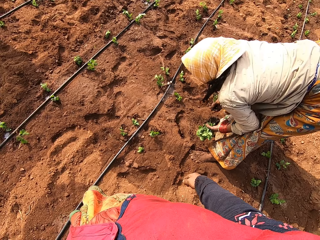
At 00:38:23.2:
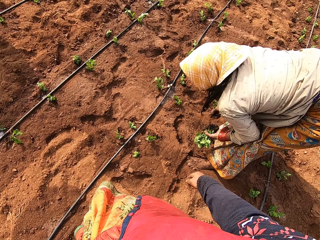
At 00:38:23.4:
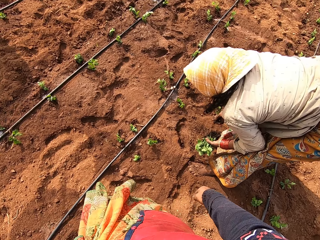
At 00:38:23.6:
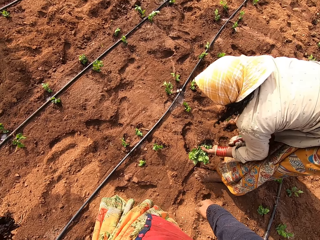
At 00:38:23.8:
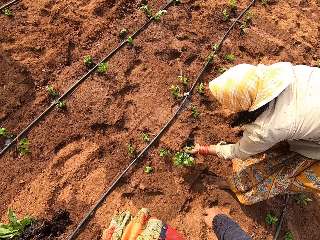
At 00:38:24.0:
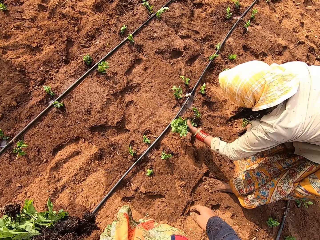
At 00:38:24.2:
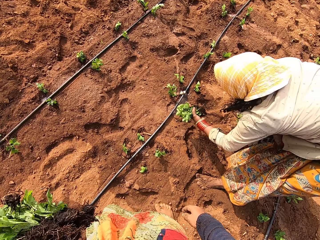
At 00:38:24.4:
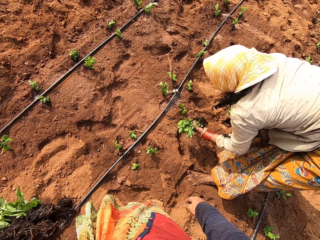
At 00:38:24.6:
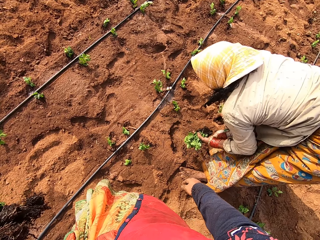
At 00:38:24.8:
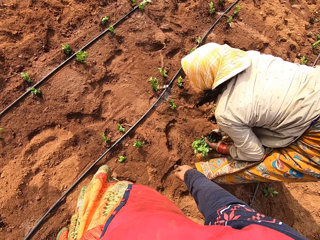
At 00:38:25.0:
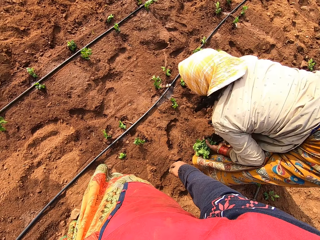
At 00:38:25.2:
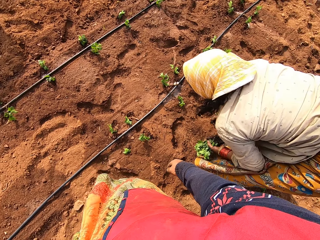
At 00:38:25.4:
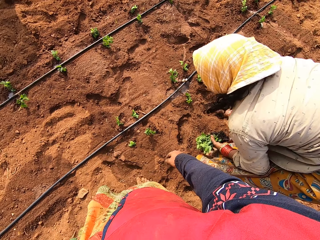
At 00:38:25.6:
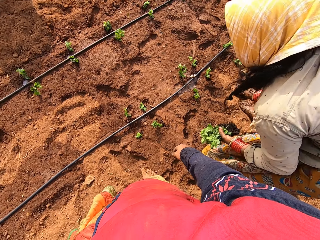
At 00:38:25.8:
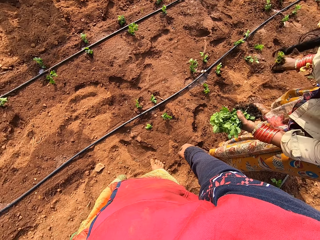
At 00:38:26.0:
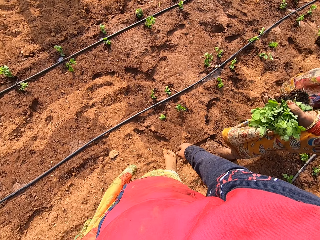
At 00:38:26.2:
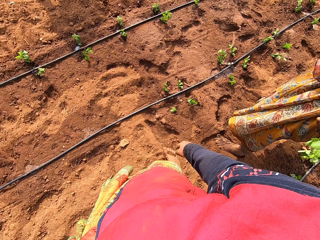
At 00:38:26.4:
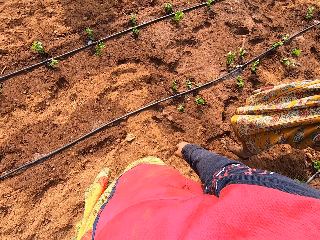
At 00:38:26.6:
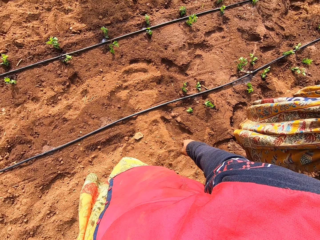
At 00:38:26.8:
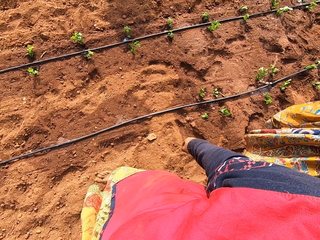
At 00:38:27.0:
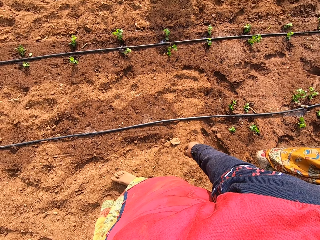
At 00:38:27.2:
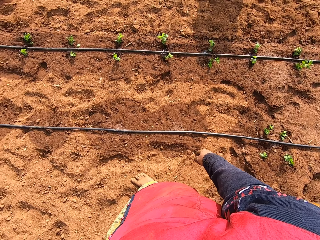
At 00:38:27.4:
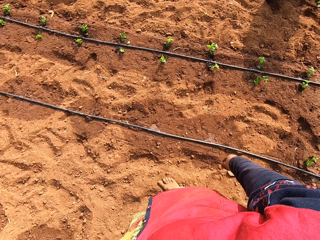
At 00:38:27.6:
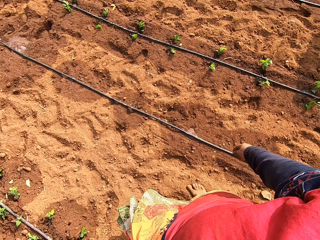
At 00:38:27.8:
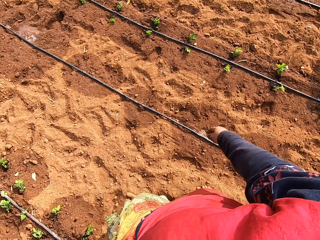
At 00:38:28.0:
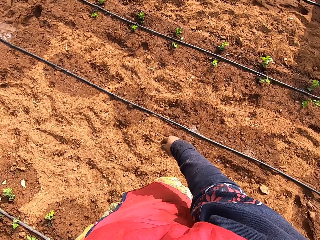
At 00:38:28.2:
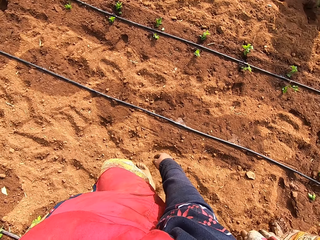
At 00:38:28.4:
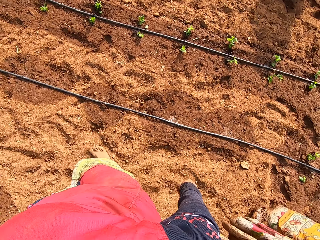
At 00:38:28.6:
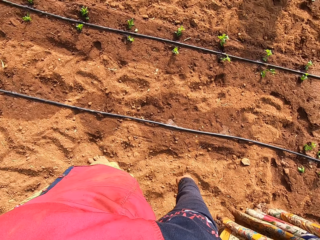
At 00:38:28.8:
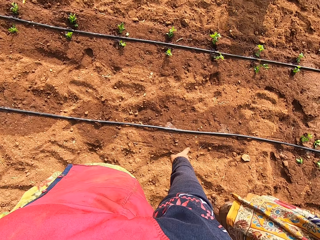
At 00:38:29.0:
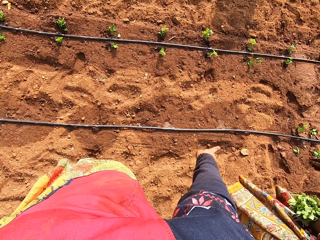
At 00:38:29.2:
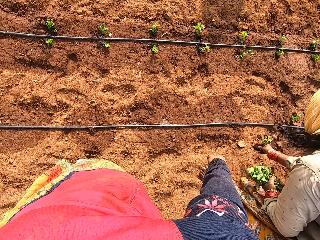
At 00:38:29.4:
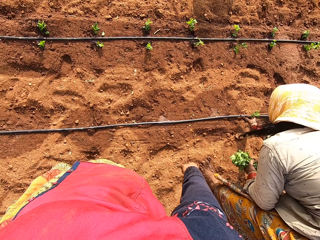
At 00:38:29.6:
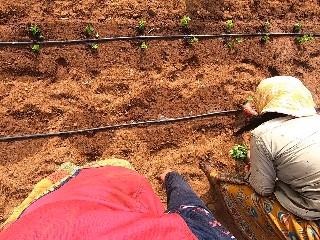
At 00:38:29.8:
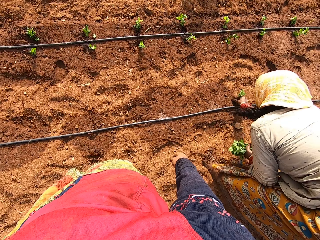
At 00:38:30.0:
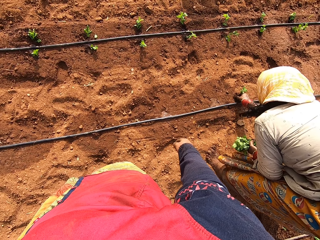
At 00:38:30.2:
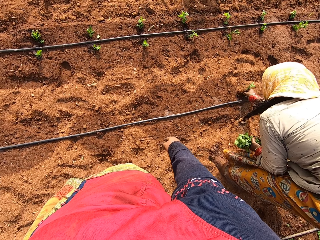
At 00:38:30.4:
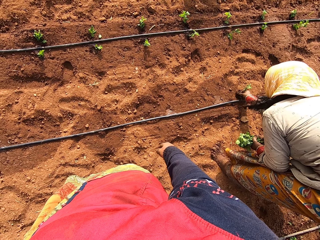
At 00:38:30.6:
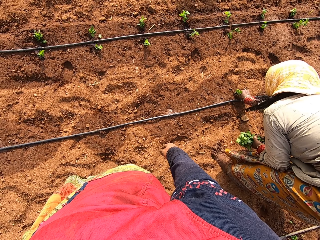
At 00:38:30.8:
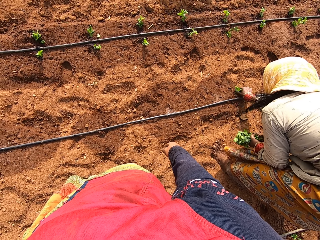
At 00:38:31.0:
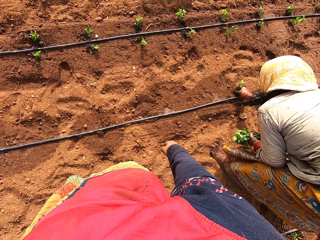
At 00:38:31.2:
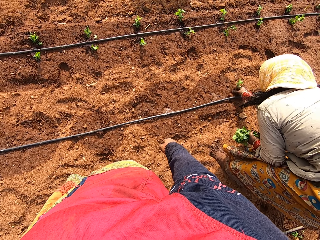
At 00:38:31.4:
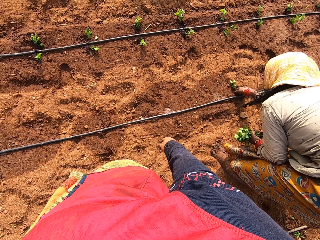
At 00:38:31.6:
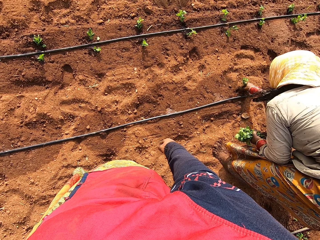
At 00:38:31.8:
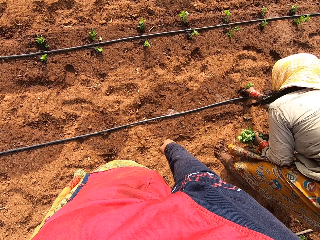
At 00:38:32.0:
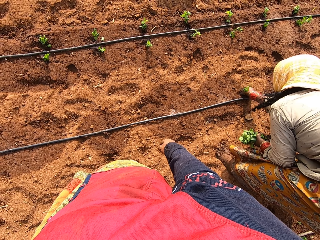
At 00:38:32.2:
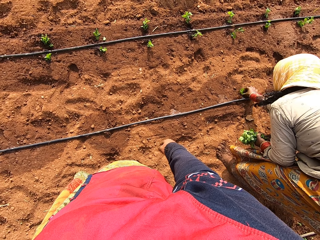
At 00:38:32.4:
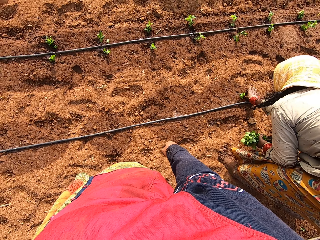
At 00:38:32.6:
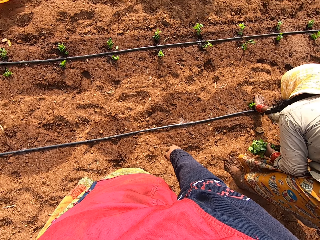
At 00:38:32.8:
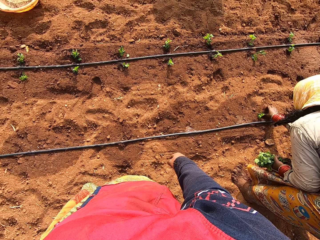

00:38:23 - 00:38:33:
The woman speaks to the camera wearer. The camera wearer speaks to the woman. They walk around the garden and converse with the woman. The woman speaks to the camera wearer. The woman plants a spinach on the ground with her right hand.

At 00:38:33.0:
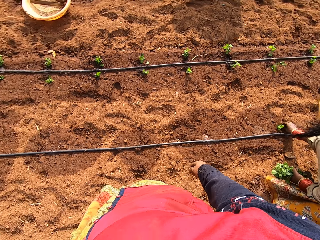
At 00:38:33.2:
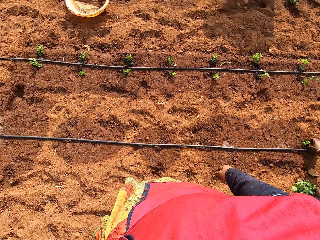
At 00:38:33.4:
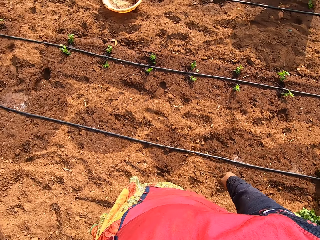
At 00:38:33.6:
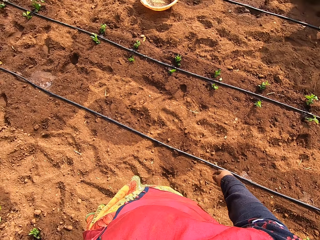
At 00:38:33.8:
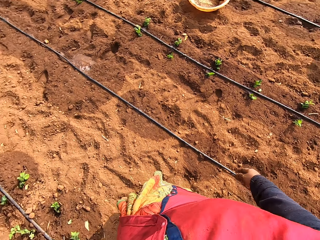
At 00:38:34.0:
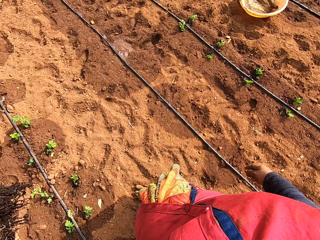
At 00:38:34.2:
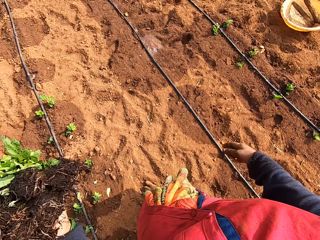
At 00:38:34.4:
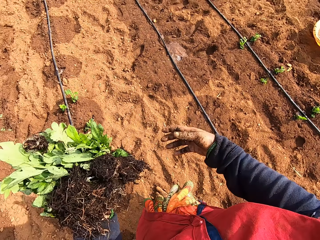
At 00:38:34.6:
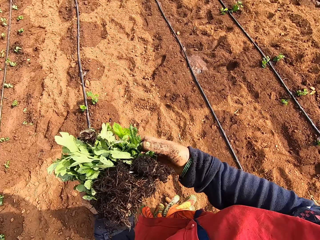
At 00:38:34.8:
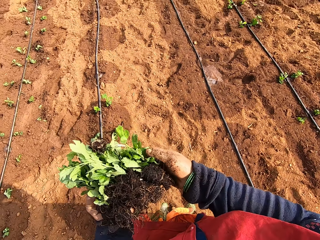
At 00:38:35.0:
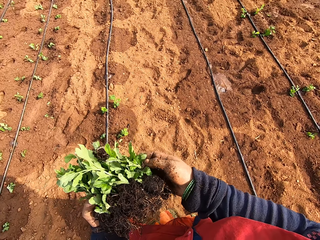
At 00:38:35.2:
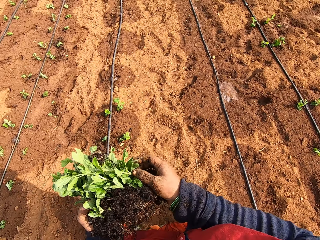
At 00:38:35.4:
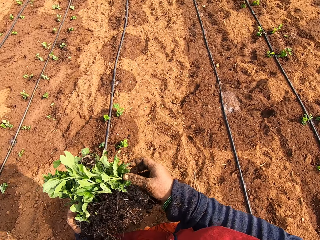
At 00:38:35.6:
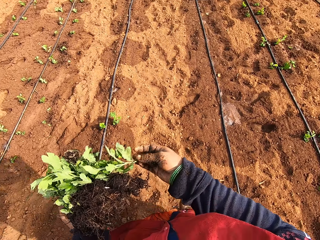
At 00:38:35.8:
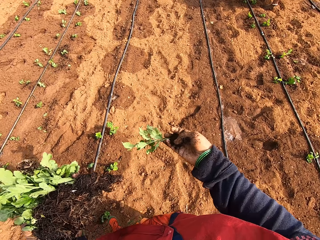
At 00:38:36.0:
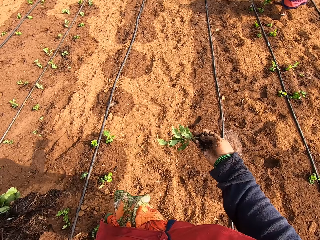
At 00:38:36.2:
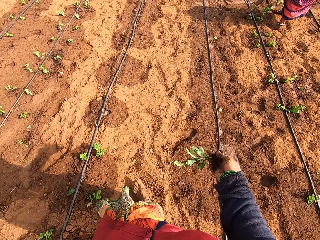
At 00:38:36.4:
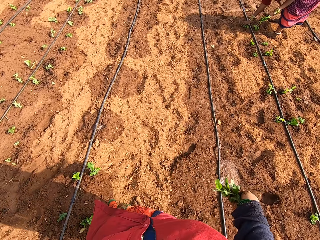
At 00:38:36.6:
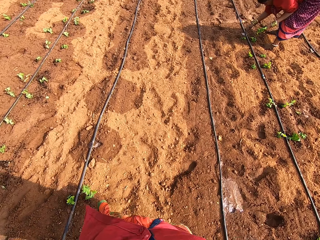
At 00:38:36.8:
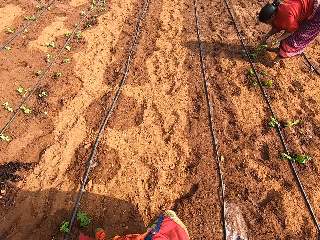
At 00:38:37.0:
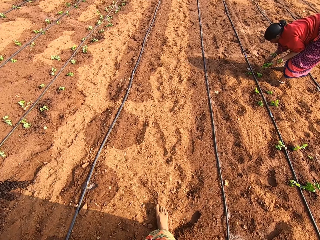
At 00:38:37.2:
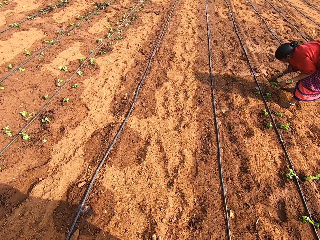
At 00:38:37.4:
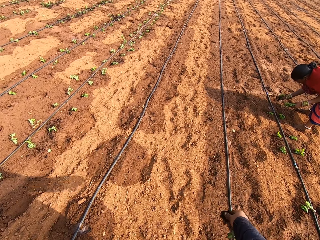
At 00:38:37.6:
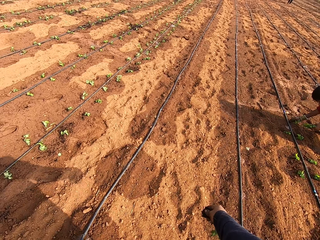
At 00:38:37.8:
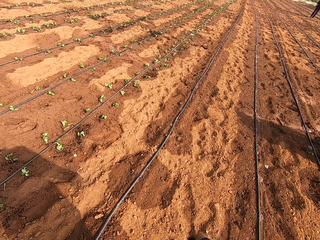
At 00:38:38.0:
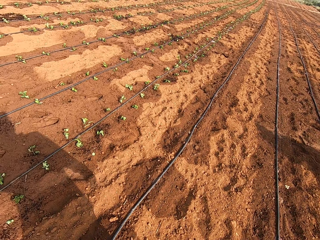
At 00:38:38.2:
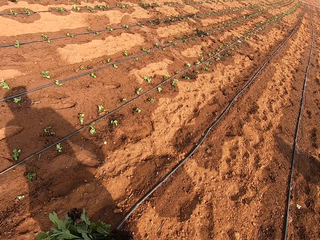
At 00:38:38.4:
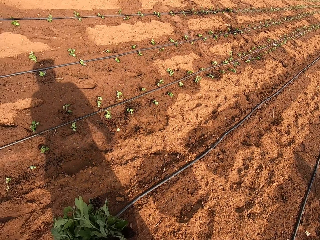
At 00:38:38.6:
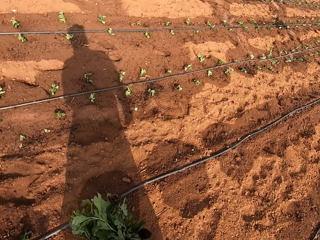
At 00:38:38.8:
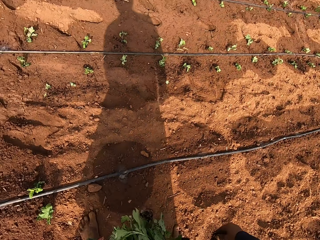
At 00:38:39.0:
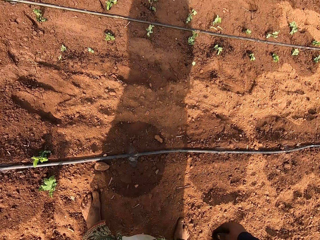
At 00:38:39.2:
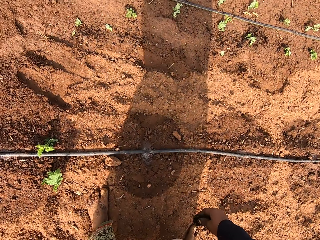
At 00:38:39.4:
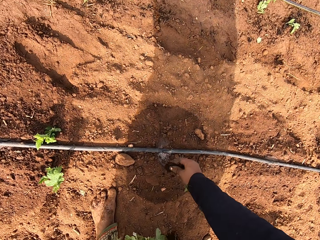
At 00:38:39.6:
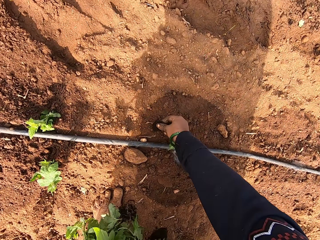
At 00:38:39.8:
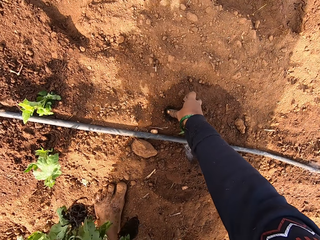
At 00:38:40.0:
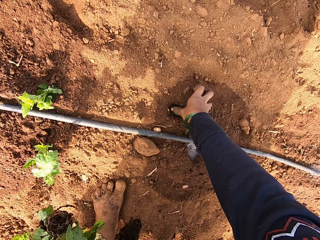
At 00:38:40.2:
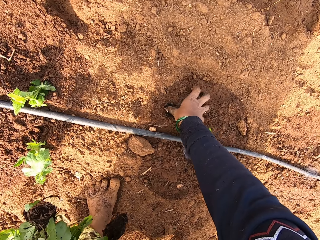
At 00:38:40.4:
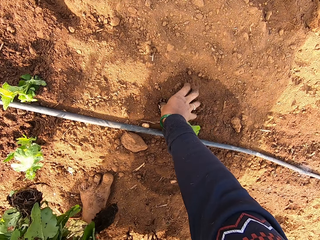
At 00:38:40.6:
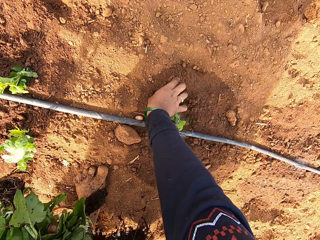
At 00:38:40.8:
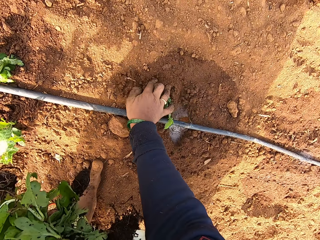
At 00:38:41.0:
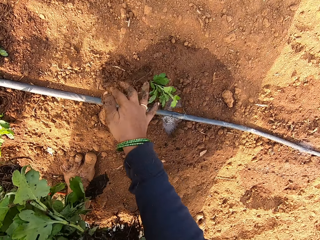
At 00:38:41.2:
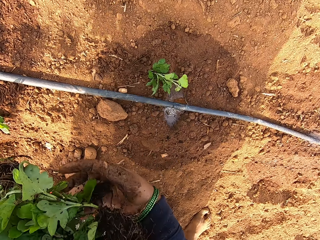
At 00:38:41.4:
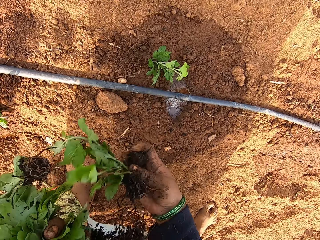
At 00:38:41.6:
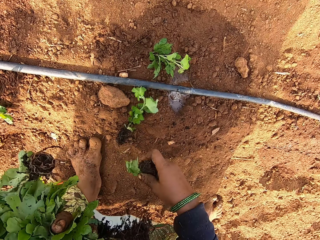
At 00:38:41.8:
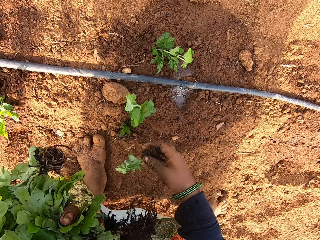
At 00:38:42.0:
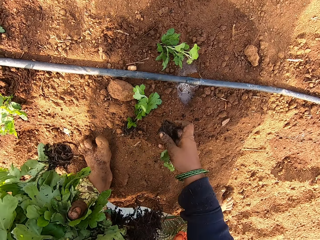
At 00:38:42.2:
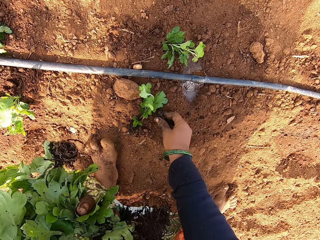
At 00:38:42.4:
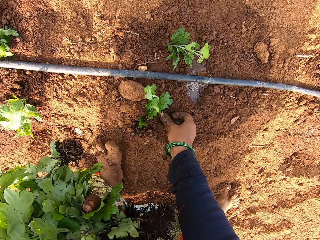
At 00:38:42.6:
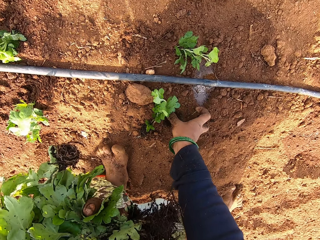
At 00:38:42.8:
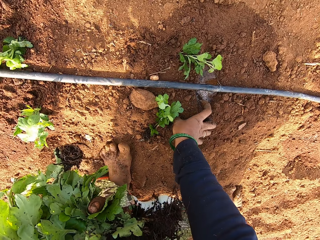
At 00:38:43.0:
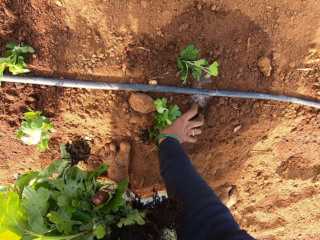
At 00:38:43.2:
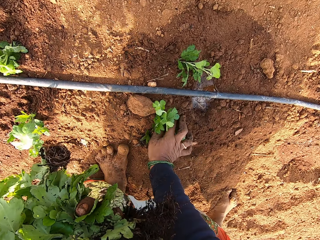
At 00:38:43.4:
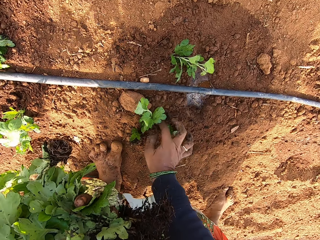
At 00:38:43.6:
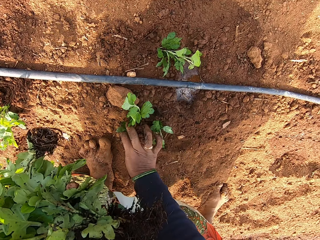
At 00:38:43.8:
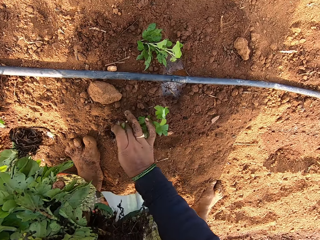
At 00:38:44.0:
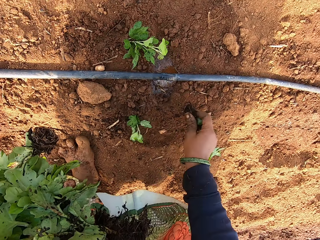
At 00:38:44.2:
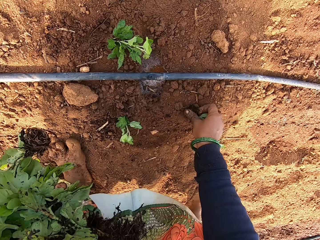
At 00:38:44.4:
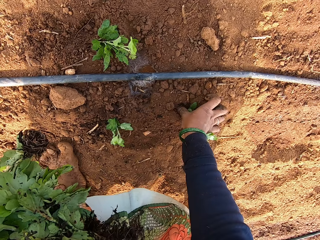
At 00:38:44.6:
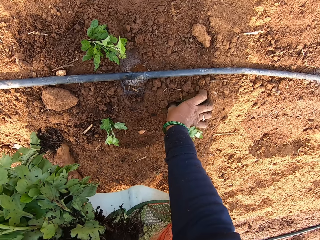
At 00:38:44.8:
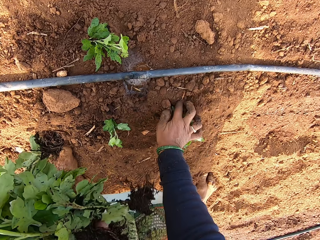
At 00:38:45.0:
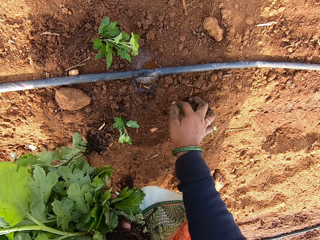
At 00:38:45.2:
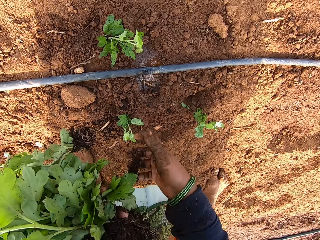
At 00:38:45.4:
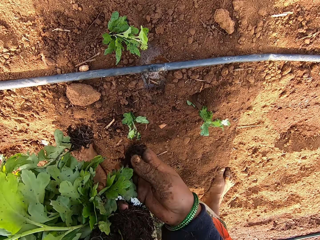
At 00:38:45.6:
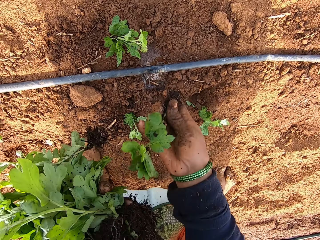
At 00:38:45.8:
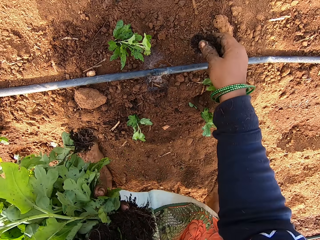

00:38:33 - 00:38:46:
The camera wearer walks around the garden. She removes a spinach from her left hand with her right hand. A woman plants a spinach on the ground with her right hand. The camera wearer walks around the garden. Another woman removes a spinach from her left hand with her right hand. The first woman plants the spinach on the ground with her right hand. The camera wearer plants the spinach on the ground with her right hand. She drops a plant, removes a spinach from her left hand with her right hand, and plants the spinach on the ground with her right hand. She picks a spinach from the ground with her right hand and plants the spinach on the ground with her right hand. She picks a plant from the left arm.
